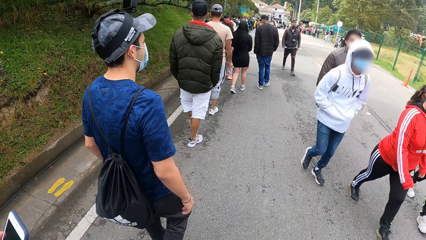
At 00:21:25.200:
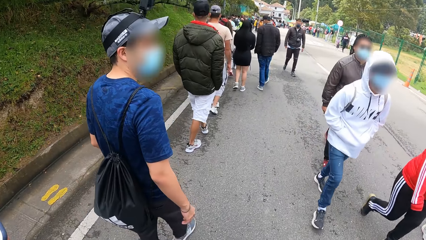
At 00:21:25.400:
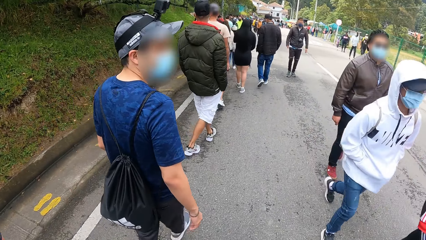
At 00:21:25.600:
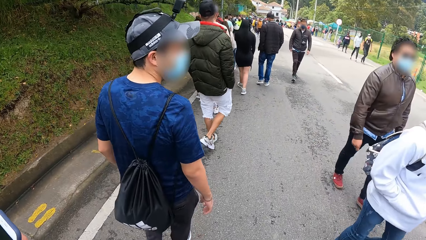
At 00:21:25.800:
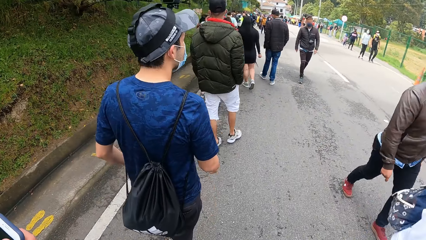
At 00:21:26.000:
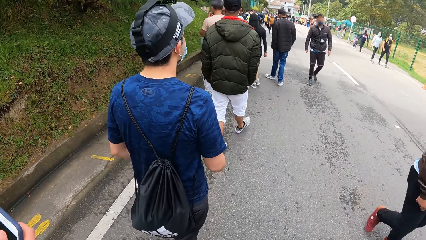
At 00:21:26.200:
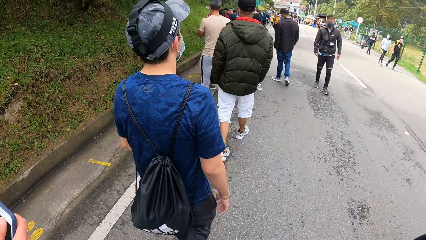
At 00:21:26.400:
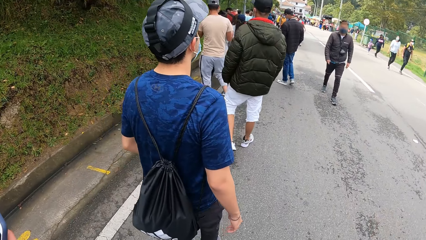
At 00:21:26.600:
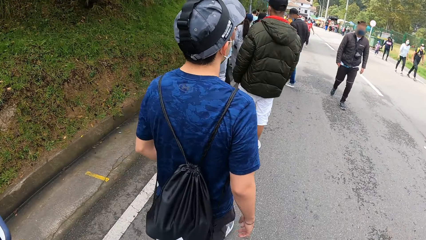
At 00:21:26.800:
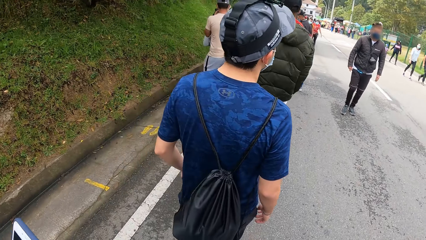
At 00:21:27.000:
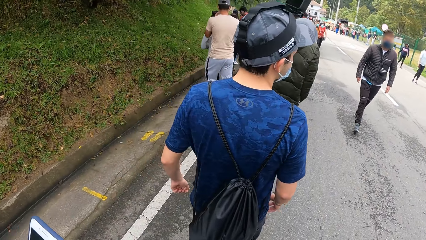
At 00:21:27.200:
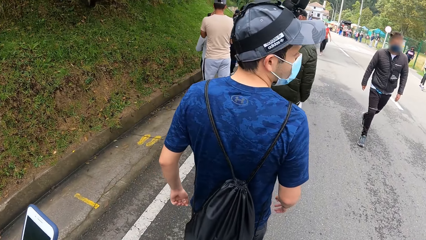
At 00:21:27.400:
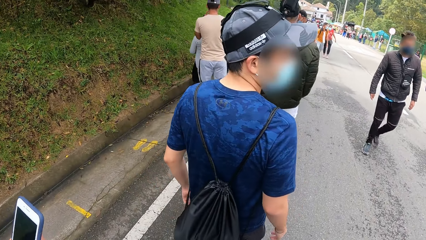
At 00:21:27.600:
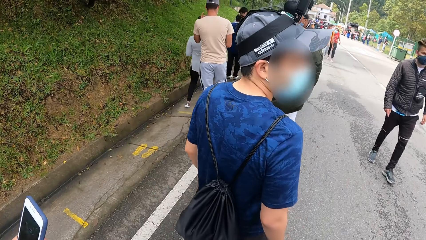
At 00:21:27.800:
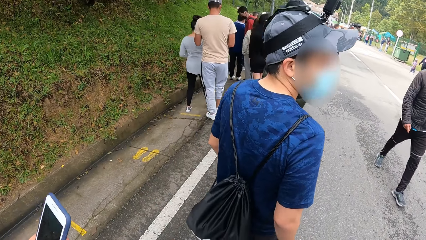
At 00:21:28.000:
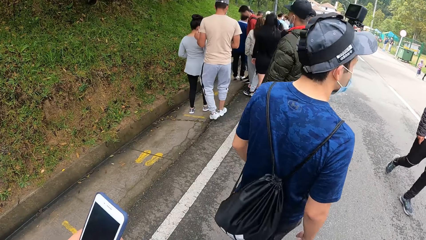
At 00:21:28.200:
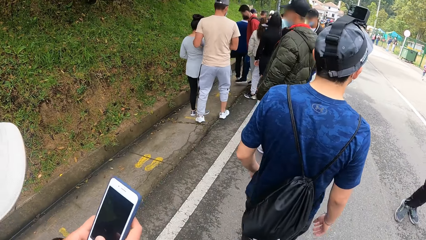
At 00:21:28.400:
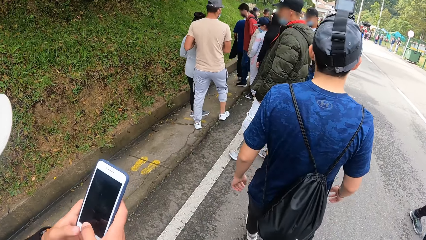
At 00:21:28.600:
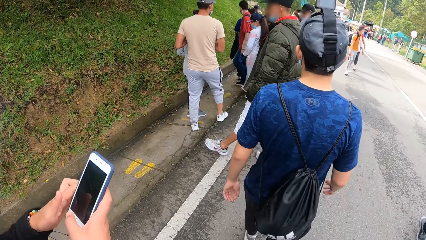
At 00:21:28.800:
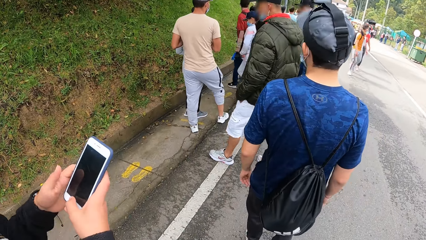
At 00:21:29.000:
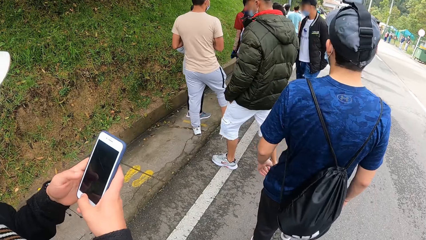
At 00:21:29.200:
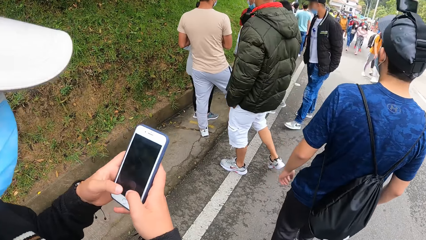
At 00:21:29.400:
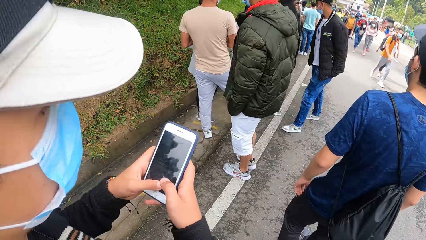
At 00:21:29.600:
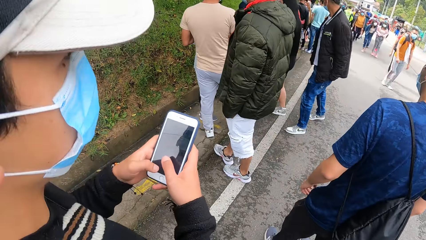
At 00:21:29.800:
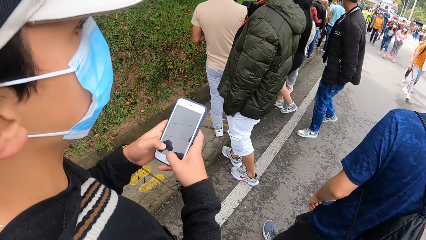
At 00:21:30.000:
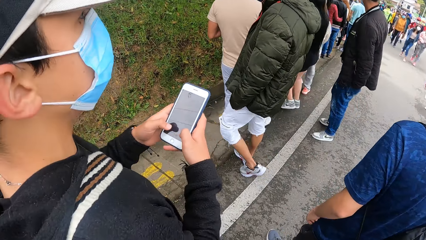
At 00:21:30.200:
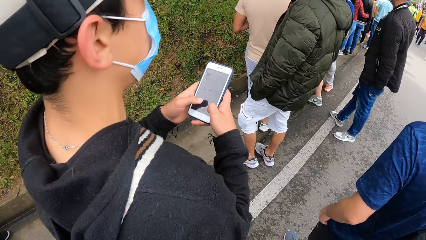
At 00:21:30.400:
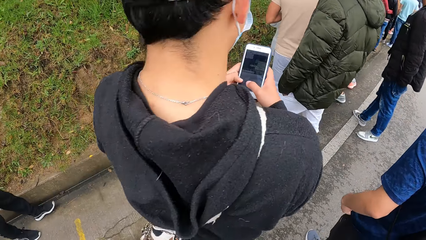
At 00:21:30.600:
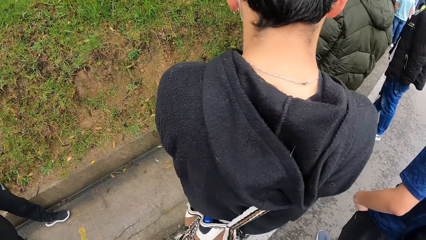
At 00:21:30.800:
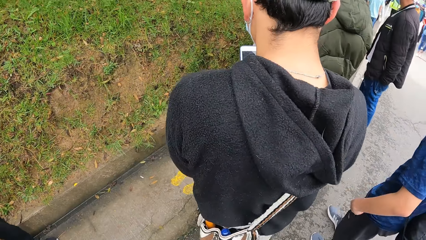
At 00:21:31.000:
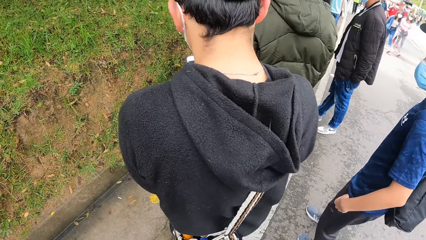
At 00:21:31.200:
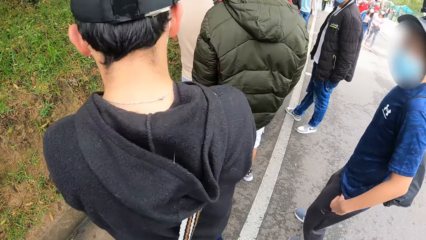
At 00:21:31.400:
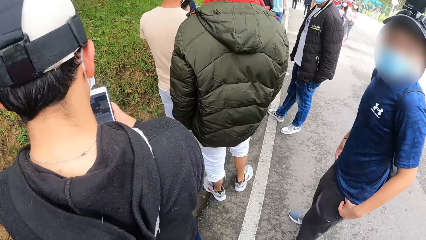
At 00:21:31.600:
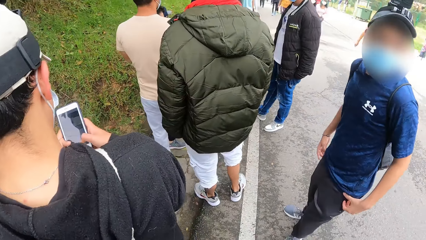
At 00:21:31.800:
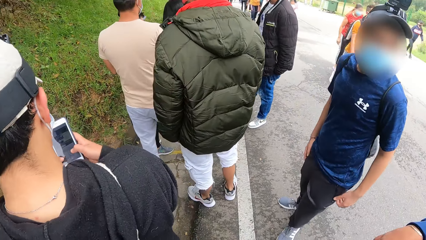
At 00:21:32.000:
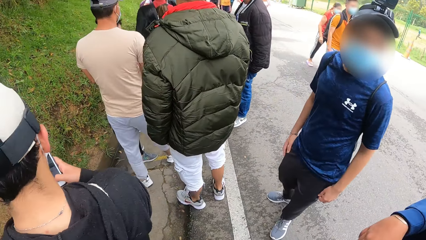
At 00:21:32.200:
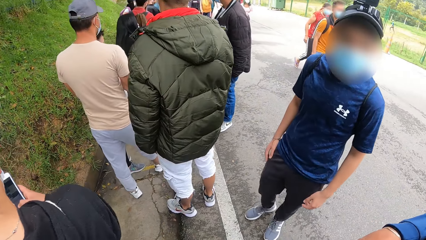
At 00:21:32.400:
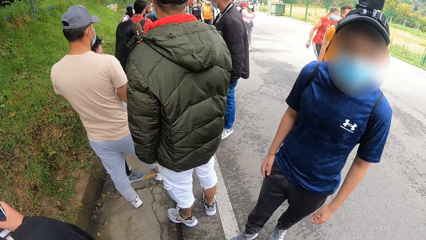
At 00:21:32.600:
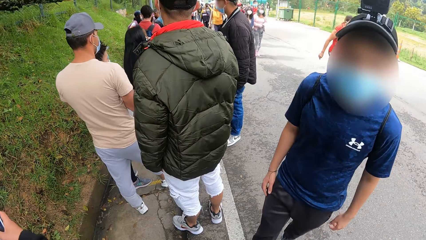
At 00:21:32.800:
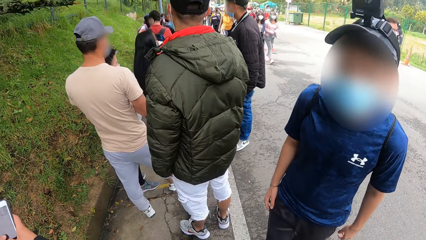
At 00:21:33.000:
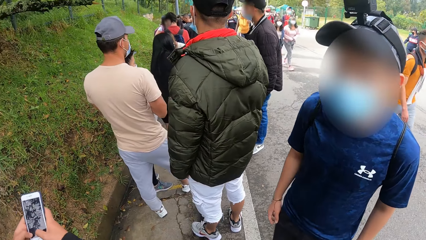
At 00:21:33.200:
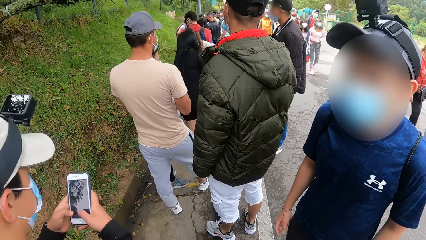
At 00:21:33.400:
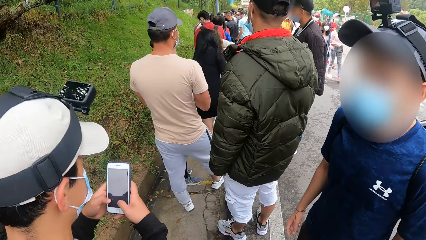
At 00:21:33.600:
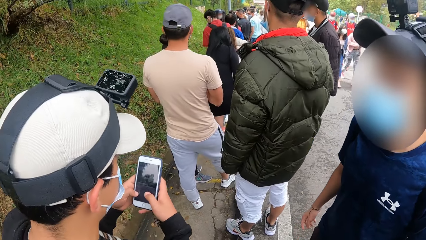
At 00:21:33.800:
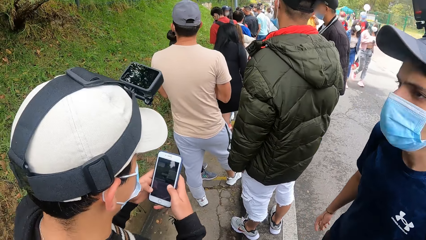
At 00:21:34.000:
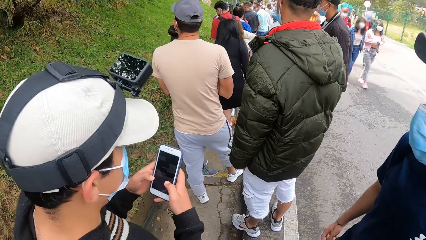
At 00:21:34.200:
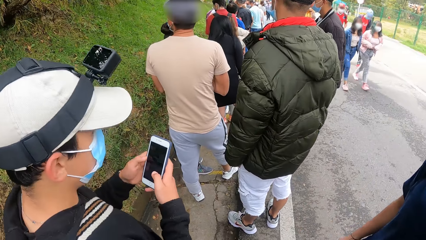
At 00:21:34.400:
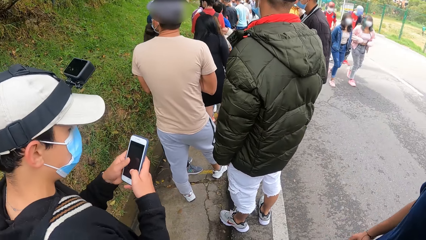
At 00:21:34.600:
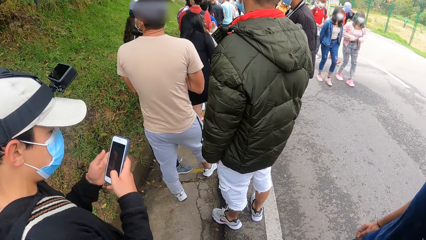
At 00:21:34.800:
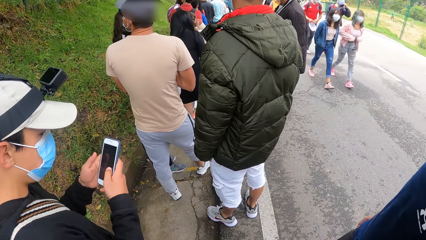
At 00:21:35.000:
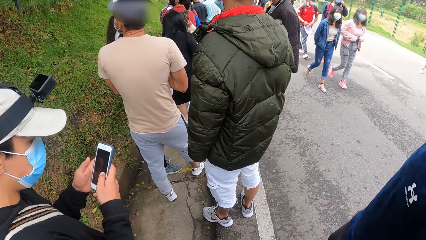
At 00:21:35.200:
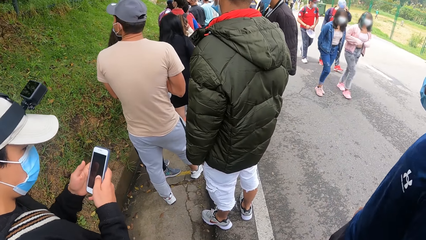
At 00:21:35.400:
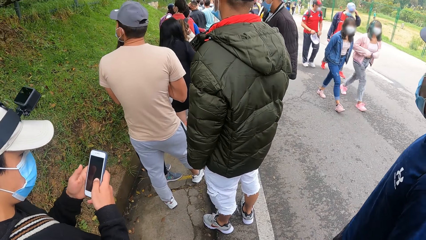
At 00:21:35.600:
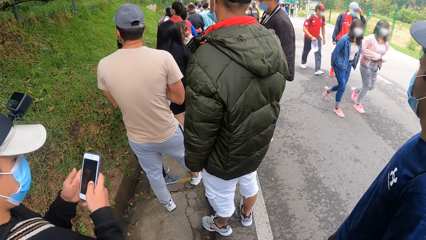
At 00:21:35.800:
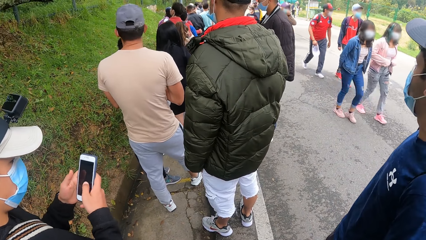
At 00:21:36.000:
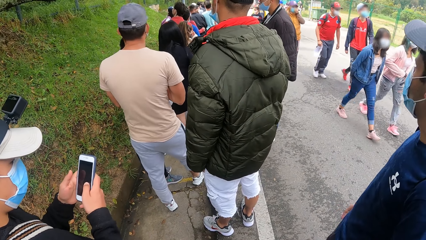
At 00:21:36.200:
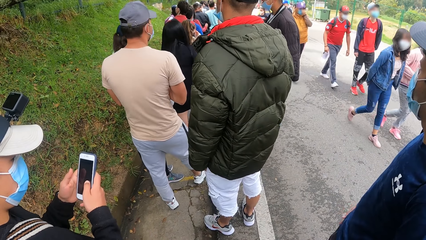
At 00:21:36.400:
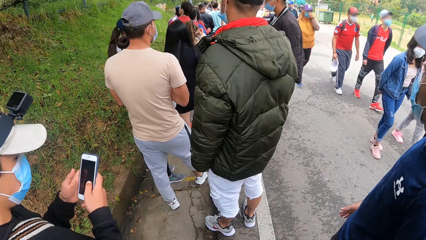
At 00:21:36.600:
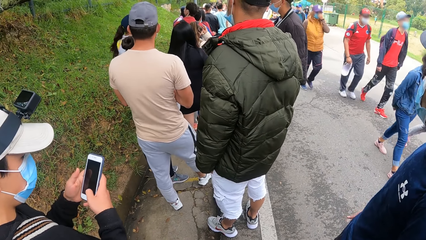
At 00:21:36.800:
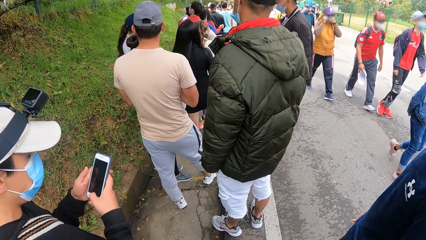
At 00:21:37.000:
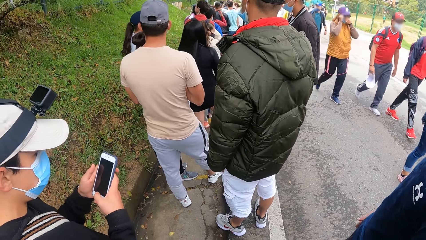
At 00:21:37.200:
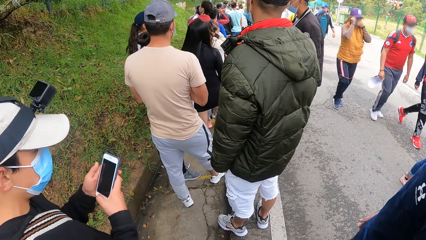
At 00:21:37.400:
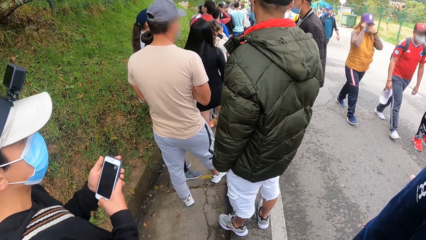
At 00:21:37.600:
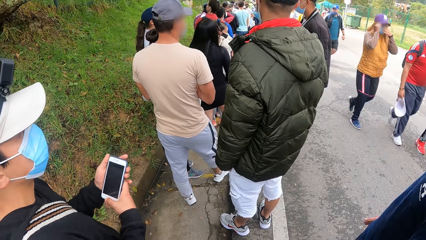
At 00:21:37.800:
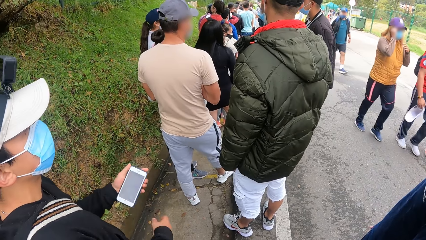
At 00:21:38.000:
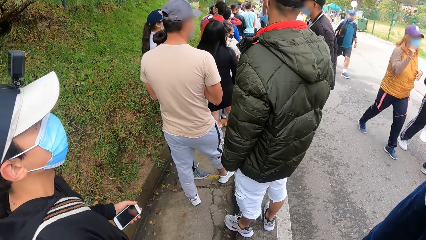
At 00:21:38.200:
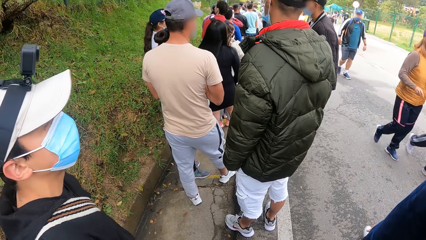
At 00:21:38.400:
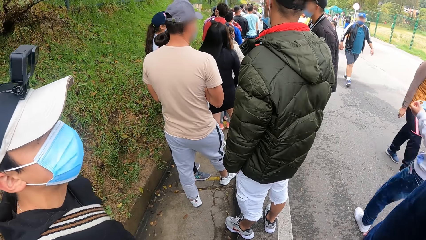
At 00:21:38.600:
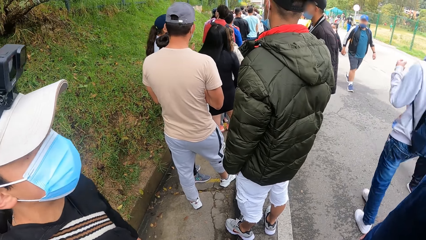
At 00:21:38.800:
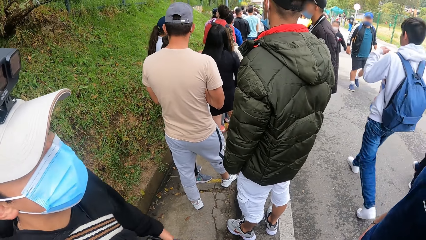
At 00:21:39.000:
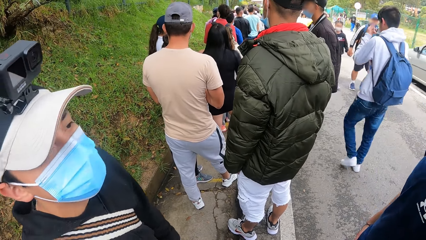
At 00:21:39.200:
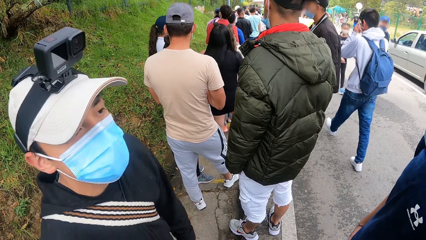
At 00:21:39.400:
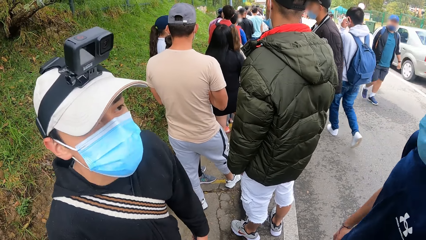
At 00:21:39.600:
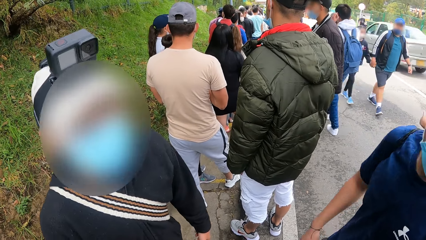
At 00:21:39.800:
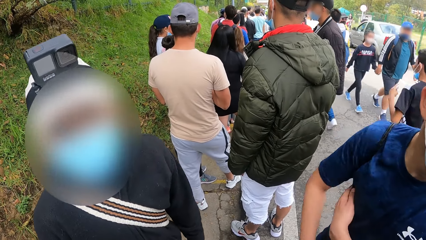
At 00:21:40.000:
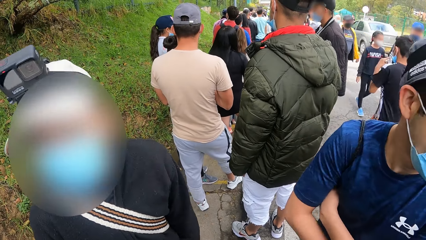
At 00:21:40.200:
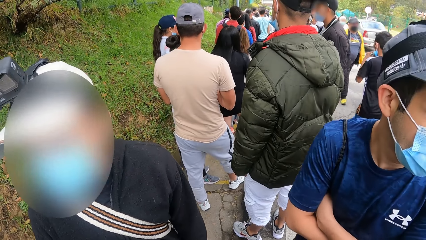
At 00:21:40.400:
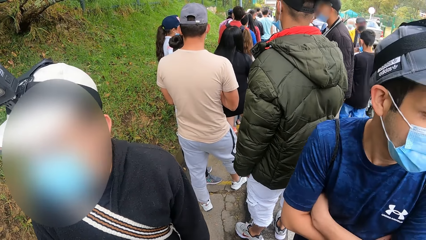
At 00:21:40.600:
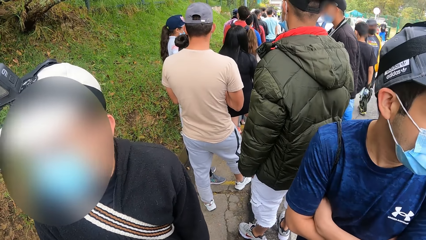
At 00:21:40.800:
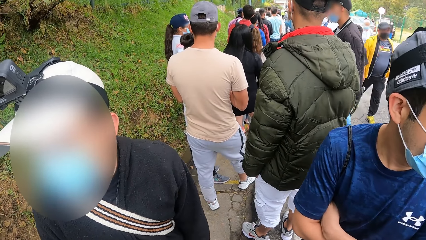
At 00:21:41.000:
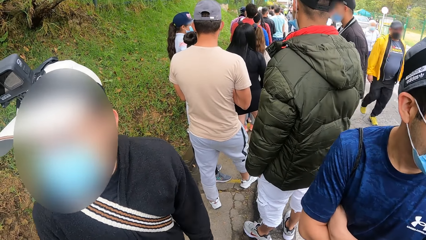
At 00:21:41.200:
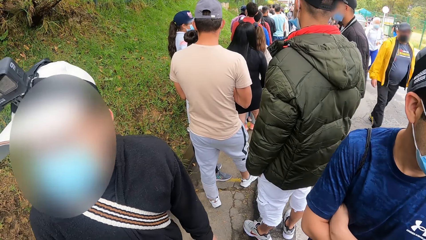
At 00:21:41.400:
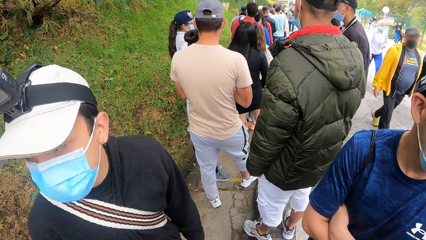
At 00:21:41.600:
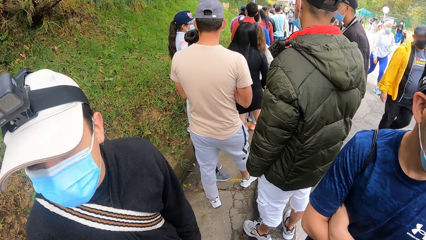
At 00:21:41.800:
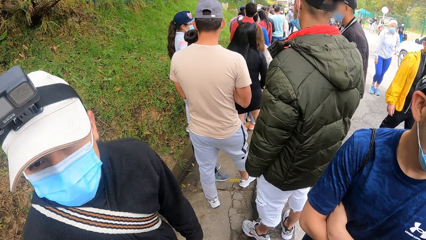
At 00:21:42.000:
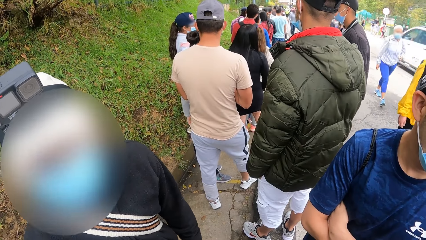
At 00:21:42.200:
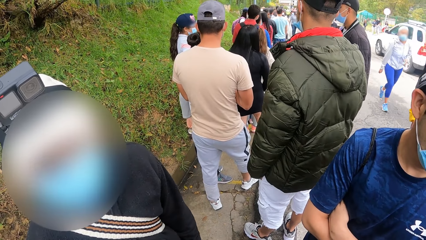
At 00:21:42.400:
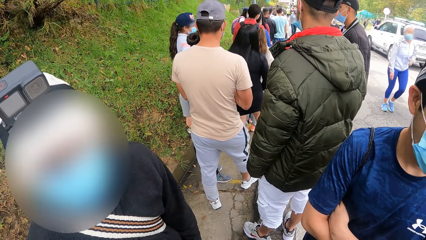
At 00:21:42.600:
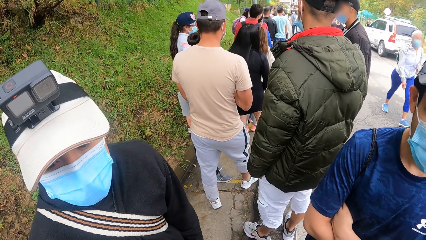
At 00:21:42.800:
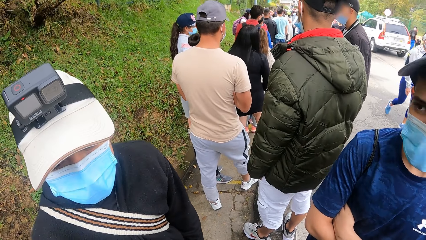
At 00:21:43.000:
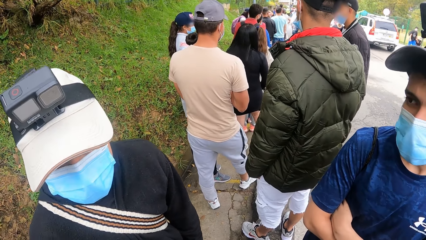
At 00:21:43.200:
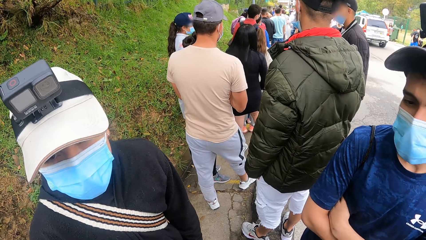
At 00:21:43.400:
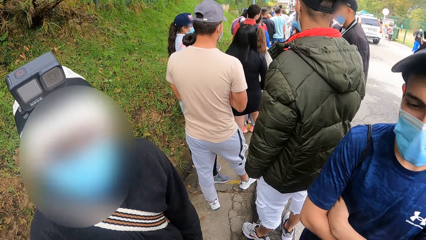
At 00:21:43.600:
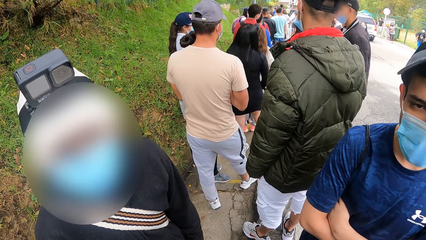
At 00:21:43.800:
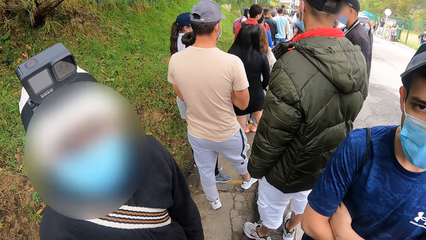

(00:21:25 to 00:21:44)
The man operates the phone with both hands. The camera wearer stands.
